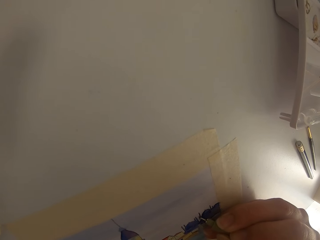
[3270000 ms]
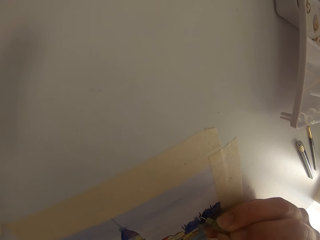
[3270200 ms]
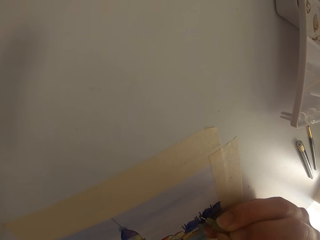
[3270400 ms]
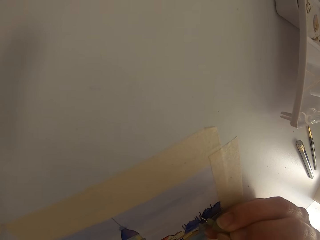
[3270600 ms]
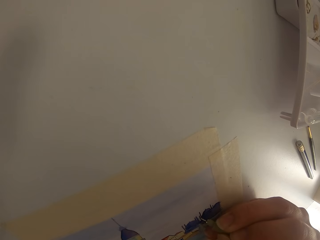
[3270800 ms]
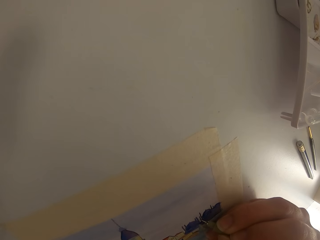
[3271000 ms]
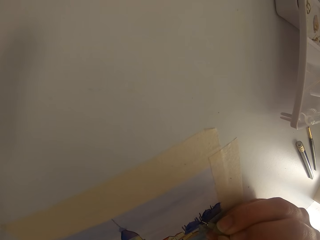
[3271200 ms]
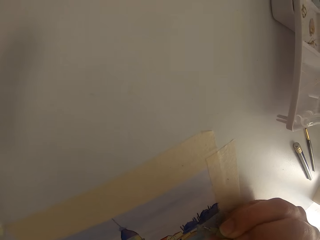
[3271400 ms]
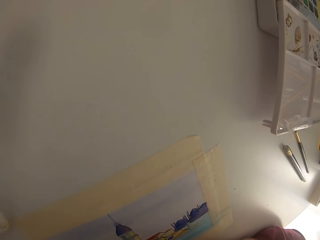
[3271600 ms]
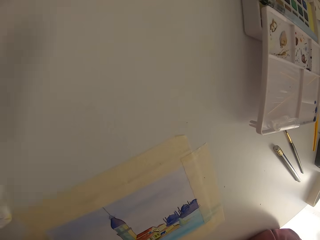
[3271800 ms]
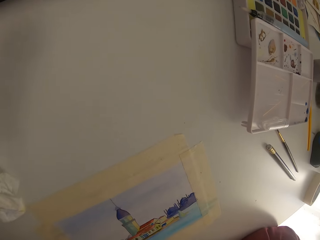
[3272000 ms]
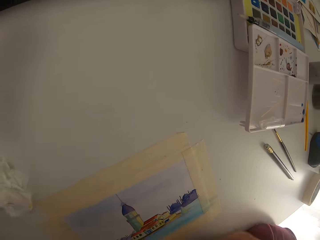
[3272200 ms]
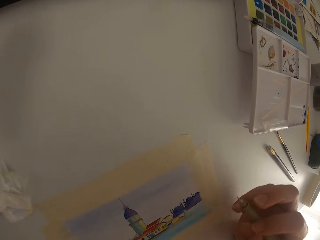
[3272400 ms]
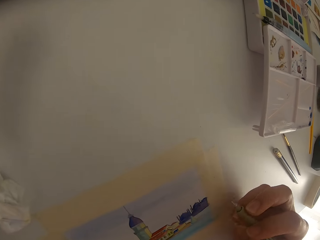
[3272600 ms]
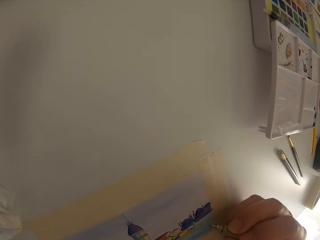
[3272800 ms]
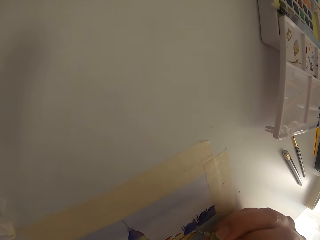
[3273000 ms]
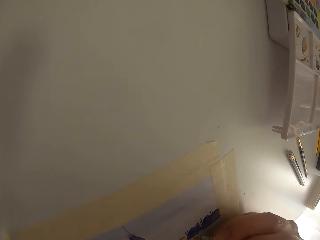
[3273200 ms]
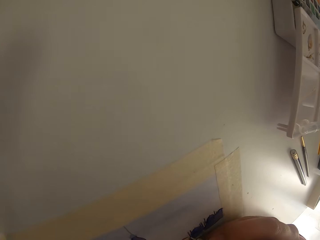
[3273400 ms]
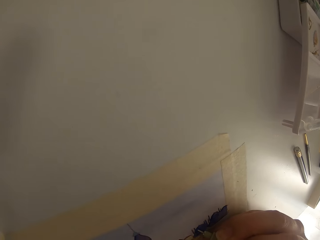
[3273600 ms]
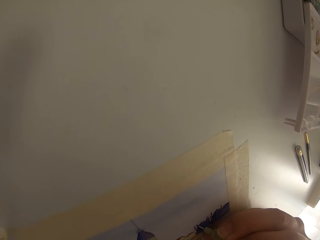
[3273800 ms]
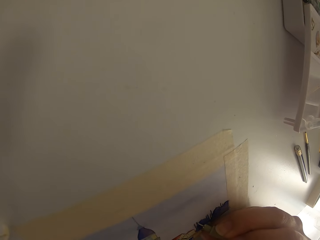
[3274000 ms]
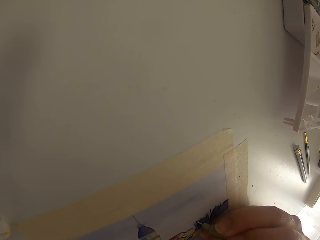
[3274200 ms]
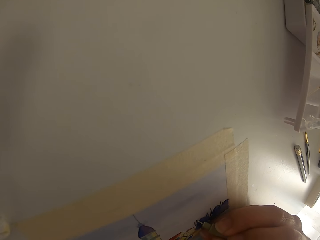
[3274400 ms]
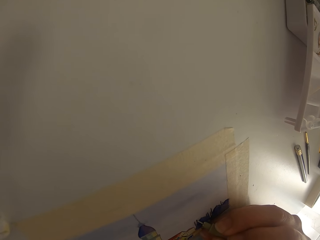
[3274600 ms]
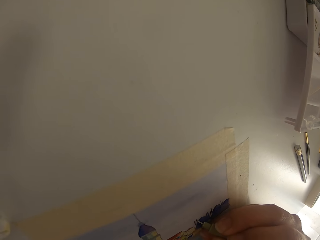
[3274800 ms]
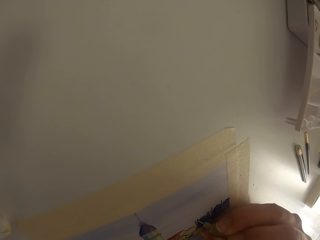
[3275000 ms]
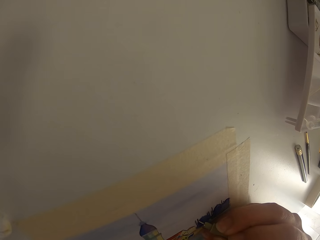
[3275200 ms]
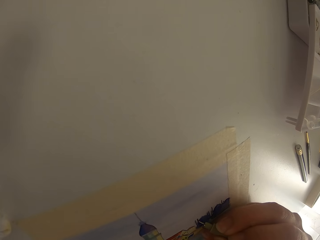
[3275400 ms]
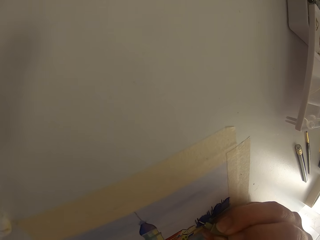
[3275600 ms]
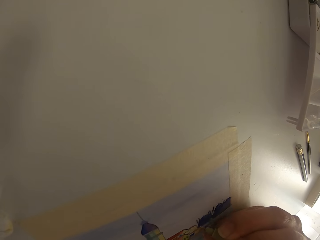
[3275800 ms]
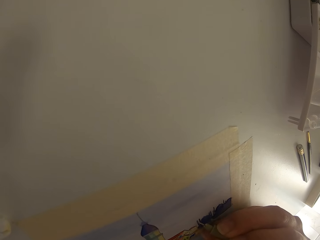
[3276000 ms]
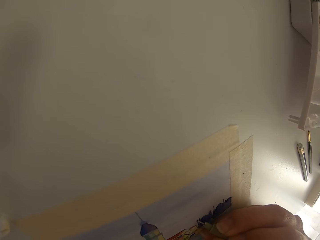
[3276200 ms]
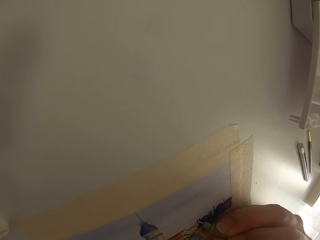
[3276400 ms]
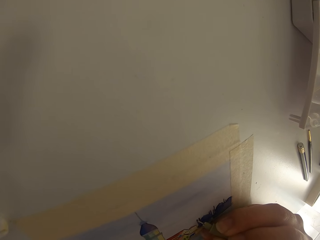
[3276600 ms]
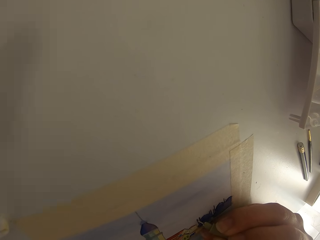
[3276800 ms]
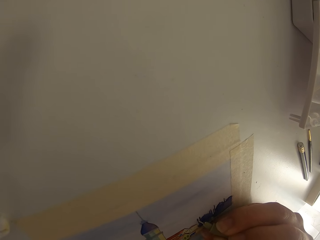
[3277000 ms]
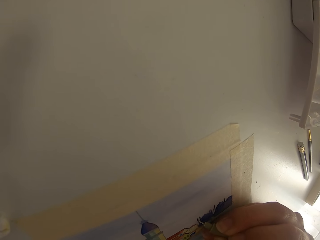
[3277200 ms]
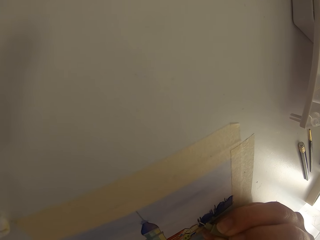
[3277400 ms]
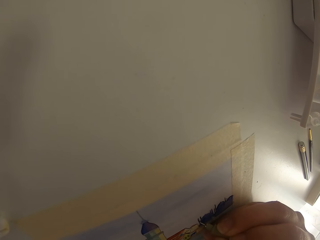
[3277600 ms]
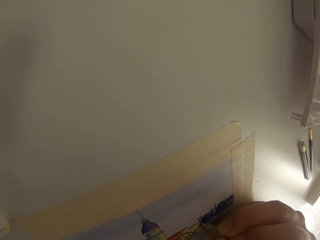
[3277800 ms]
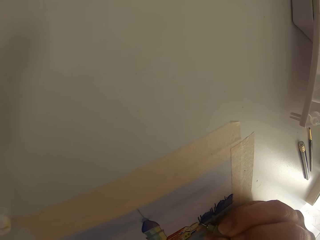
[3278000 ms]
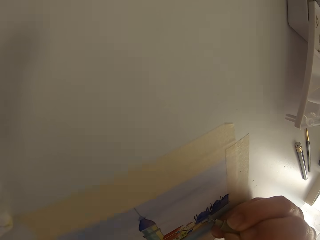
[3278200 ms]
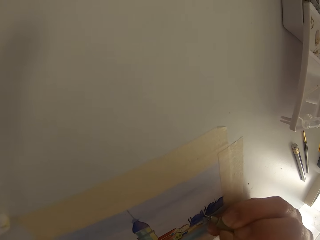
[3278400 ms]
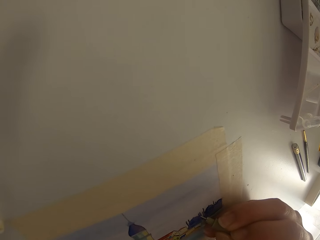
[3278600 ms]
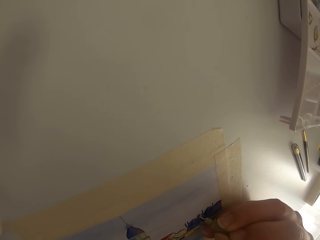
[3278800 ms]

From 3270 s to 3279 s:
The camera wearer draws on the paper with a pen. They pause drawing.

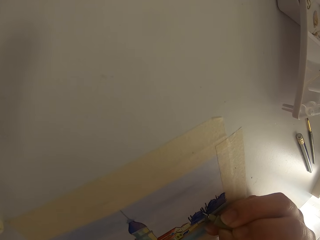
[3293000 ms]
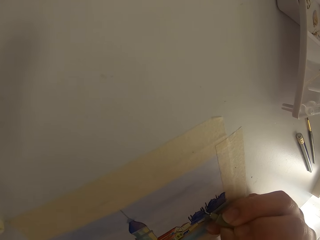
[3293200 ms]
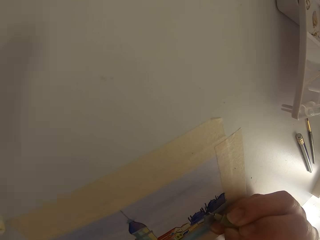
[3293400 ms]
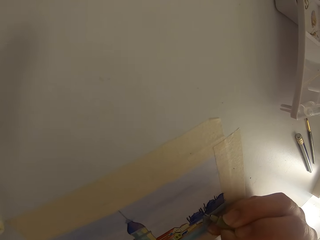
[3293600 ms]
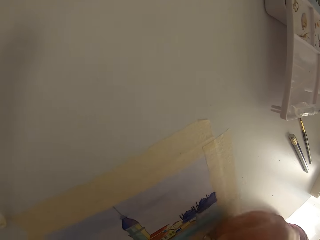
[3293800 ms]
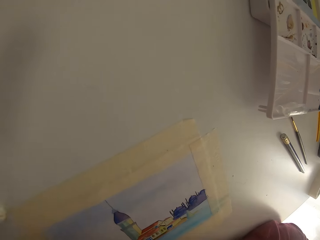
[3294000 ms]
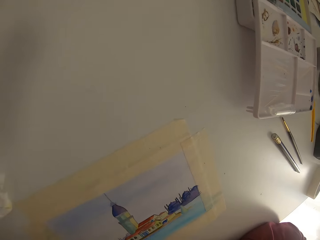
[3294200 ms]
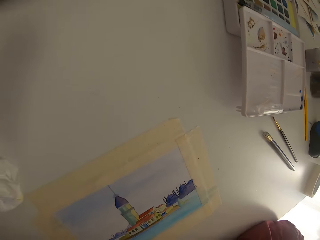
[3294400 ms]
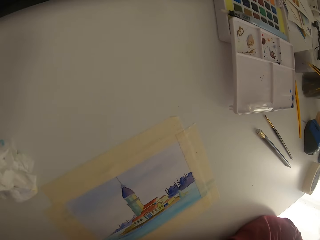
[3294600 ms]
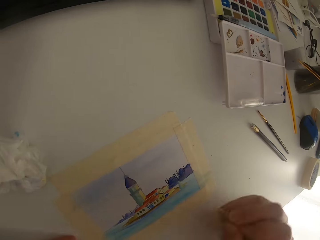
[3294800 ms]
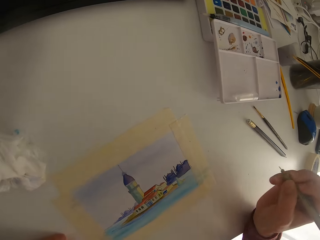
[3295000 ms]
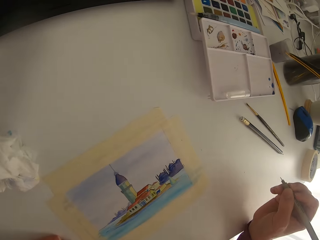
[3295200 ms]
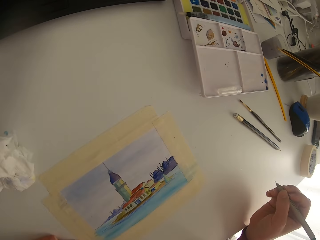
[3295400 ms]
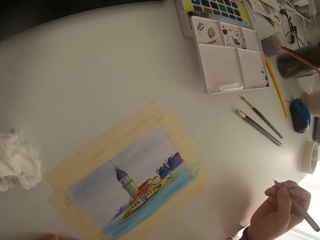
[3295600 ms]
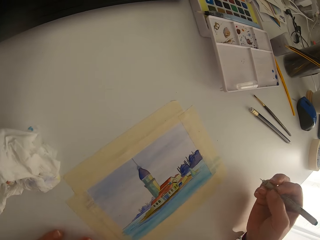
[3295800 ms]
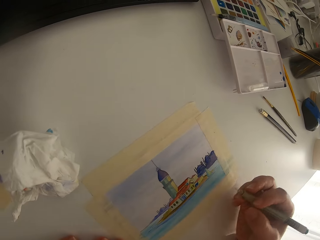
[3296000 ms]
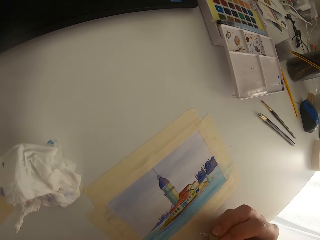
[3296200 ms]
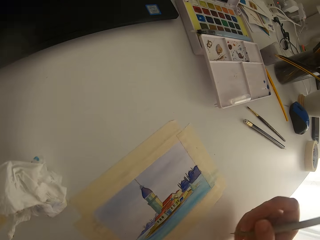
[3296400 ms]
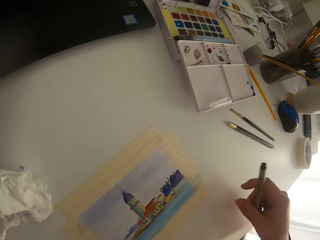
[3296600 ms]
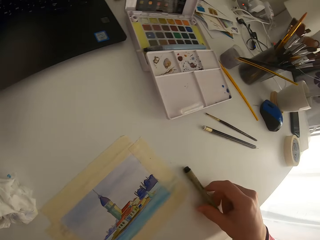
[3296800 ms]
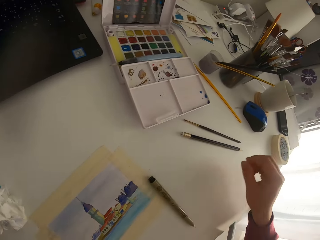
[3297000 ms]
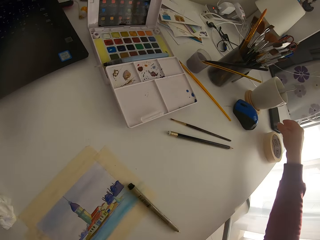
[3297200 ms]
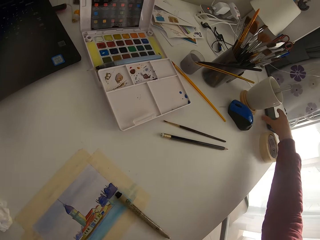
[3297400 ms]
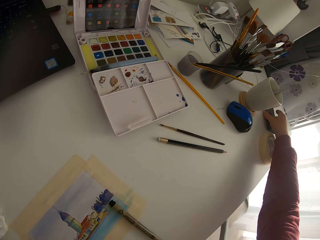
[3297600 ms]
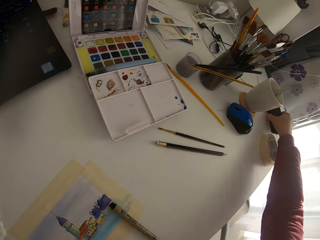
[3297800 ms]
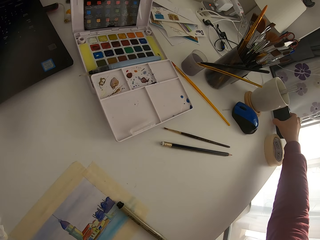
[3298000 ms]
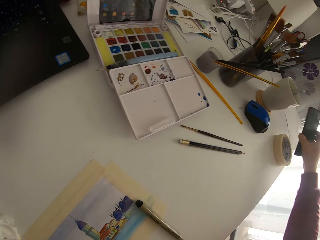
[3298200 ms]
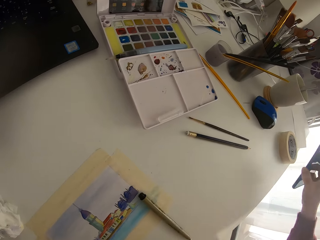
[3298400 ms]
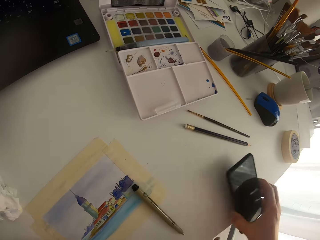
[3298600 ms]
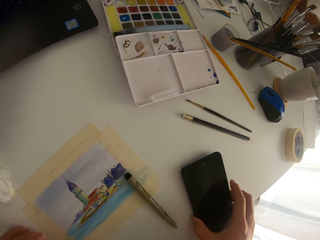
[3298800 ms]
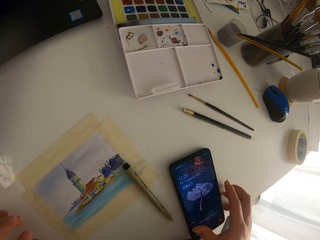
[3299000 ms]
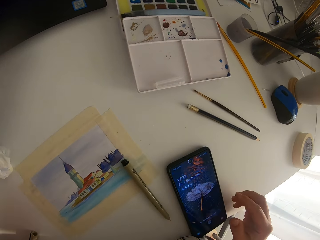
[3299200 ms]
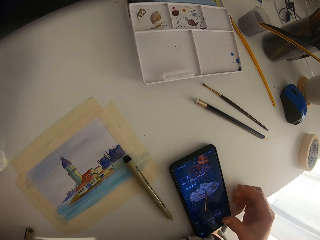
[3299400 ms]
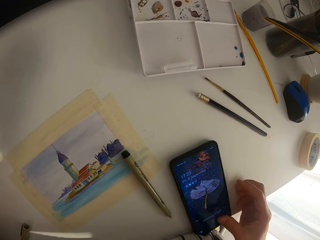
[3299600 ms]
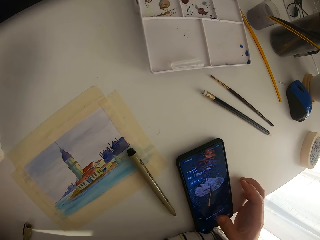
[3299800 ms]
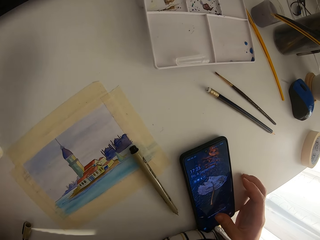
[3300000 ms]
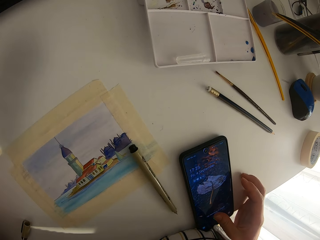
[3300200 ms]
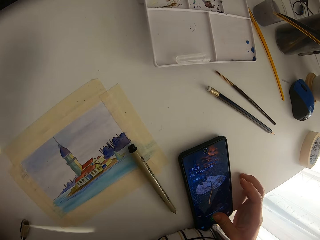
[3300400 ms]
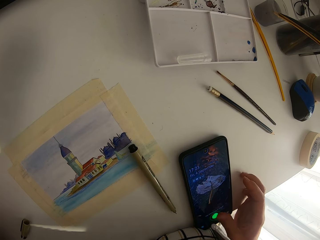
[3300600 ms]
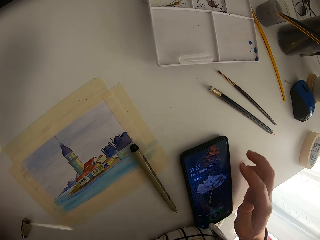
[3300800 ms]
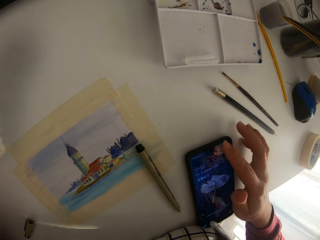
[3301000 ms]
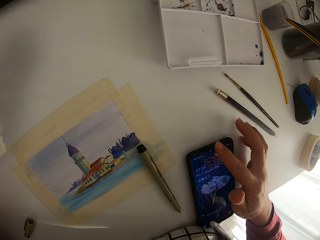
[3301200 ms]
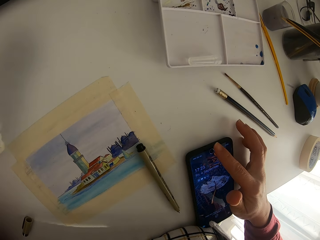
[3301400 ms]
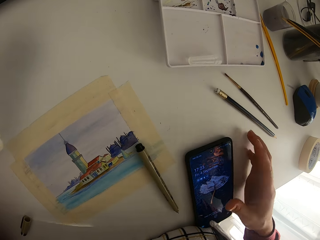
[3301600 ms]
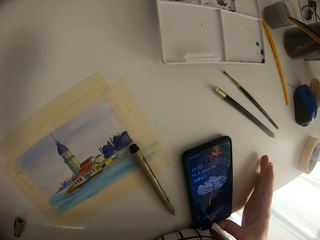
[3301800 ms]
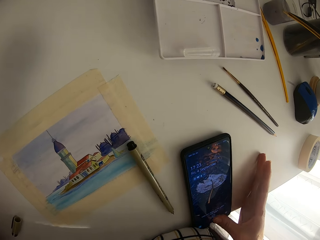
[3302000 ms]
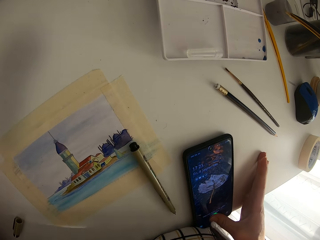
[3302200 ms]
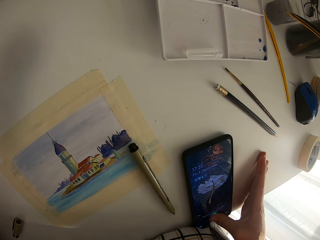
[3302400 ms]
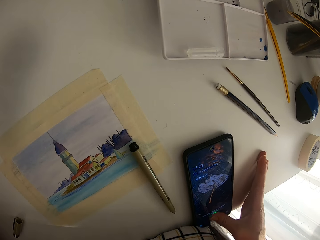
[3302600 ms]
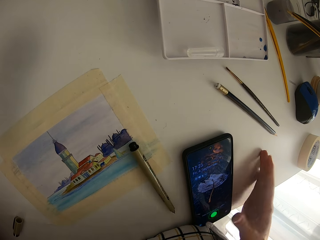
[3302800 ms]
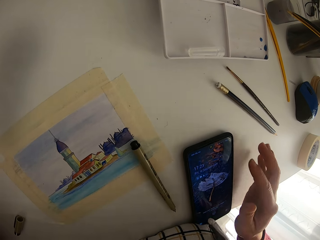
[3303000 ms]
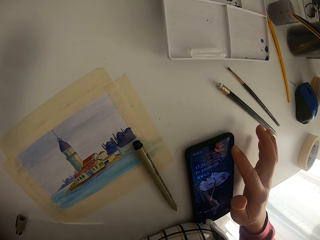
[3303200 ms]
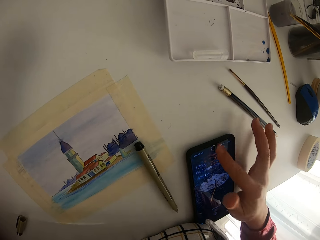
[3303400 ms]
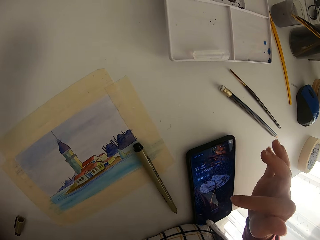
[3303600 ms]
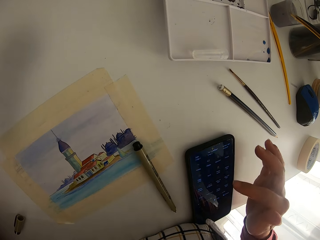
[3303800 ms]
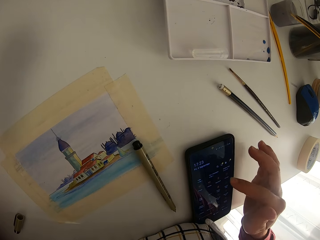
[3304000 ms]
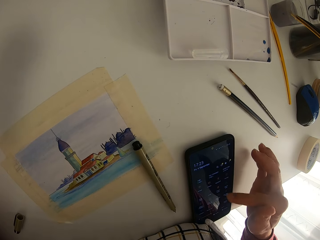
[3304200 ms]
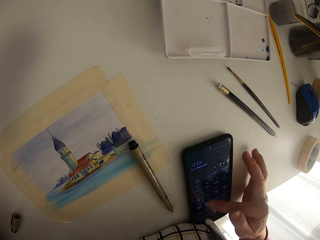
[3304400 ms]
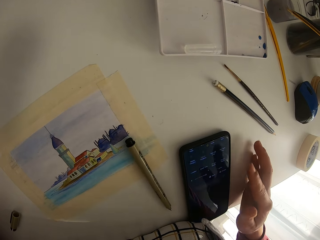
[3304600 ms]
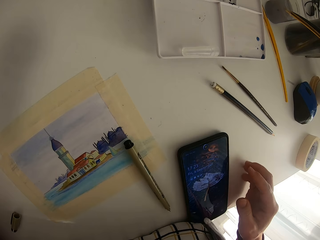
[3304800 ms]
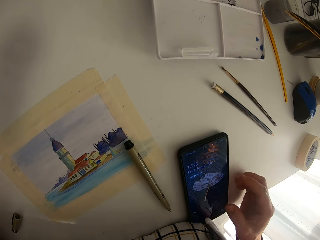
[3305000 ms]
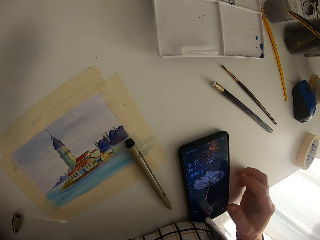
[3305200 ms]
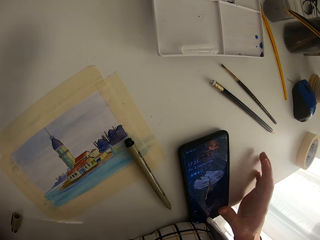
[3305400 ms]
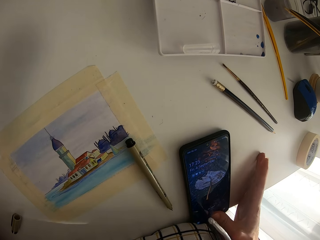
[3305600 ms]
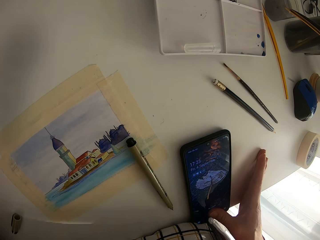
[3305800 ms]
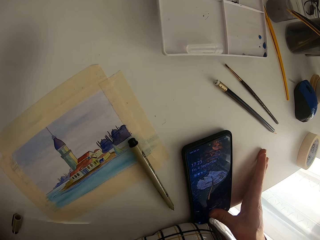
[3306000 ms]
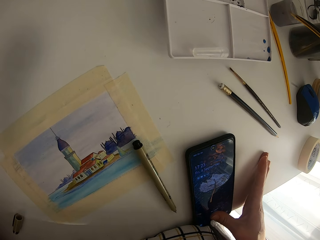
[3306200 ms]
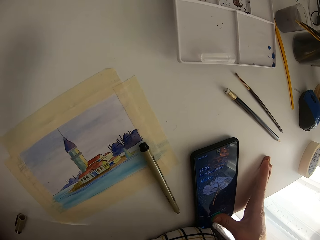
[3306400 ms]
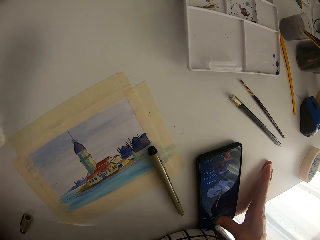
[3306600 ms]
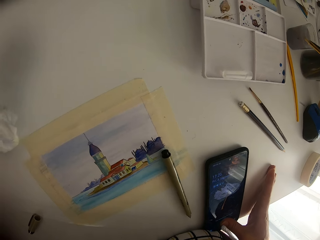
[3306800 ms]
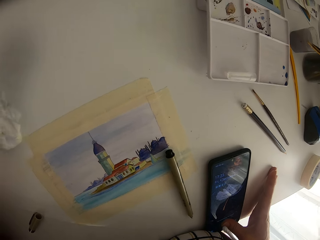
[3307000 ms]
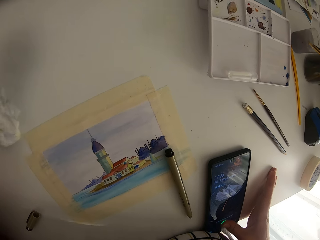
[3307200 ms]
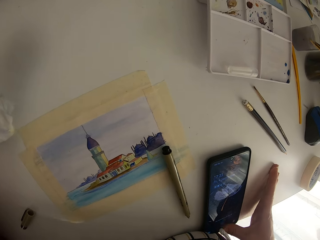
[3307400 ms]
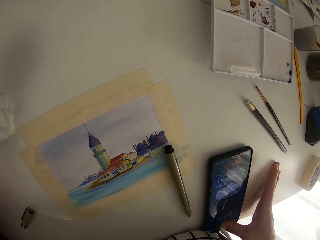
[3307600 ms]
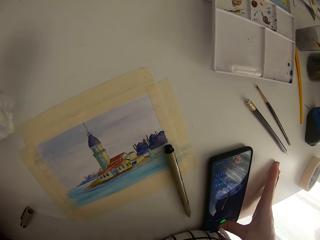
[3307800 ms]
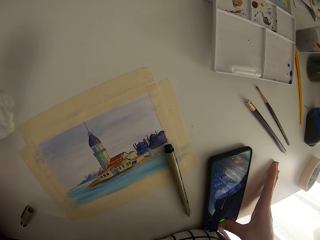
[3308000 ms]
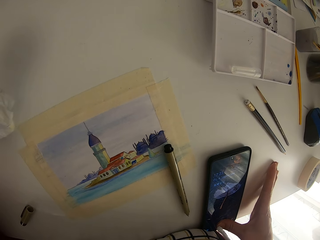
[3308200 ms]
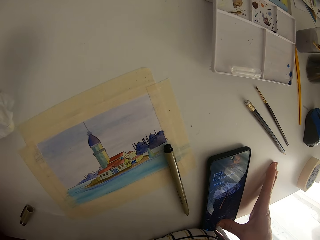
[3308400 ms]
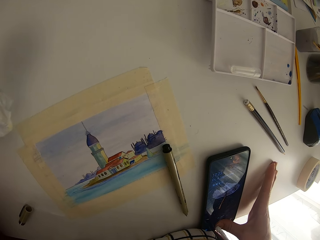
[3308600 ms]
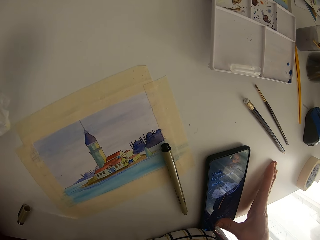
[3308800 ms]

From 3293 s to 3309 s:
The camera wearer draws on the paper with a pen. They pause drawing and put the drawing pen down. They pick up the cell phone on the table. They put the cell phone on the table. They touch the cell phone screen. They scroll on the cell phone screen.
